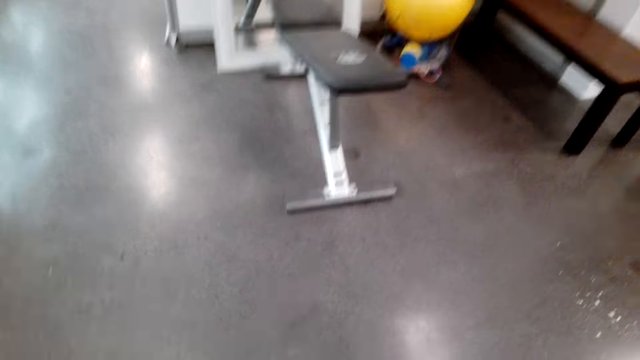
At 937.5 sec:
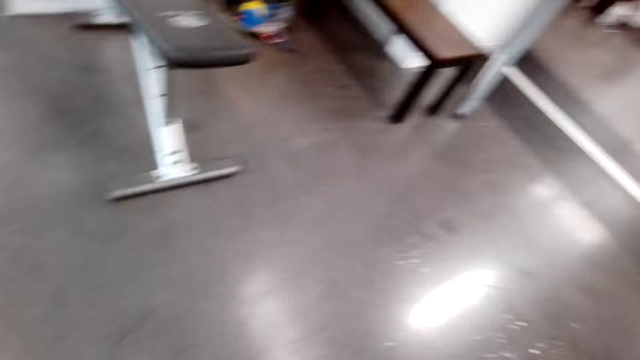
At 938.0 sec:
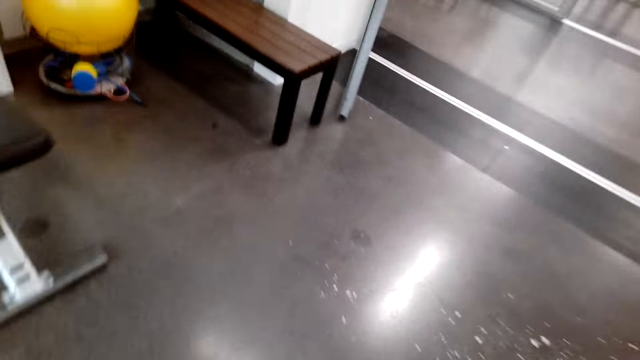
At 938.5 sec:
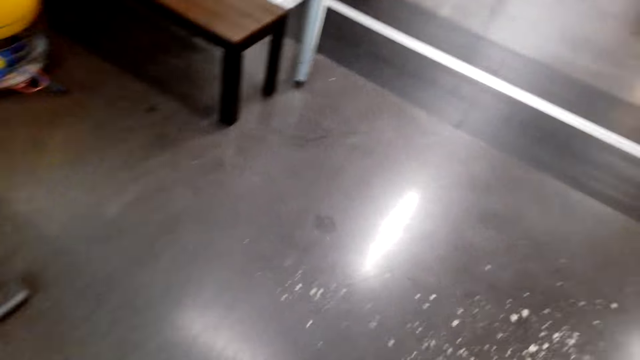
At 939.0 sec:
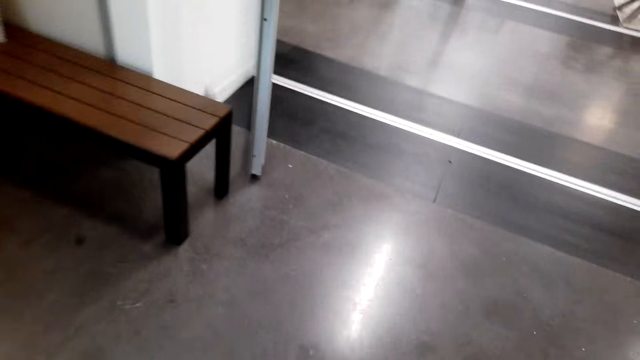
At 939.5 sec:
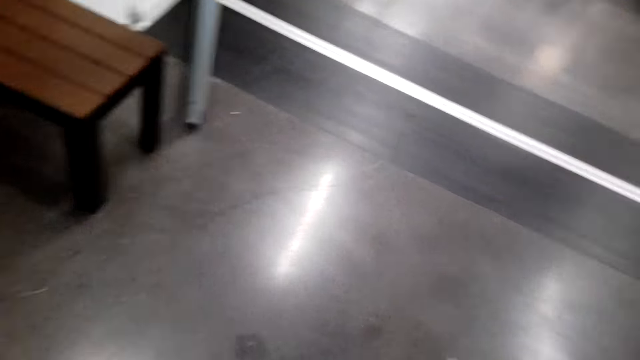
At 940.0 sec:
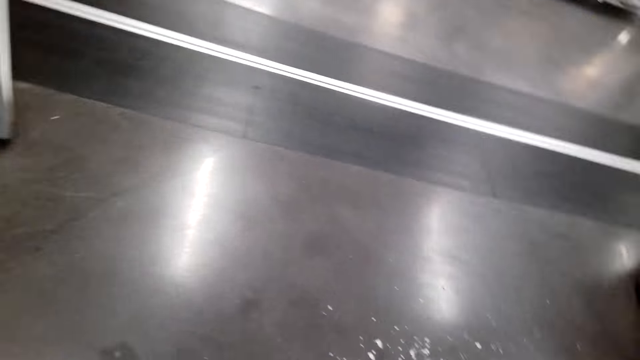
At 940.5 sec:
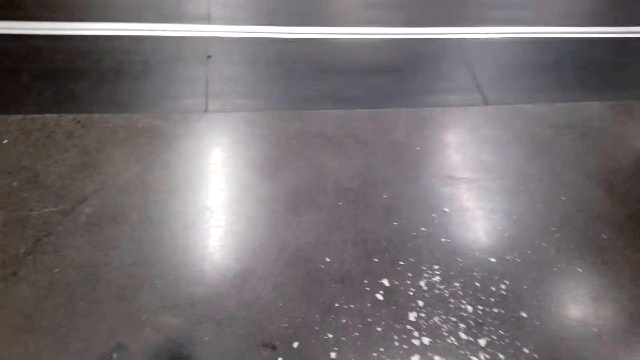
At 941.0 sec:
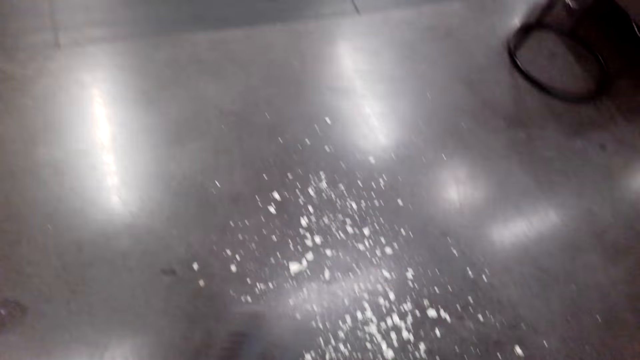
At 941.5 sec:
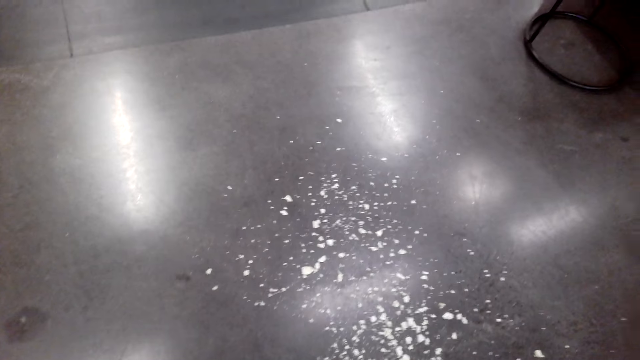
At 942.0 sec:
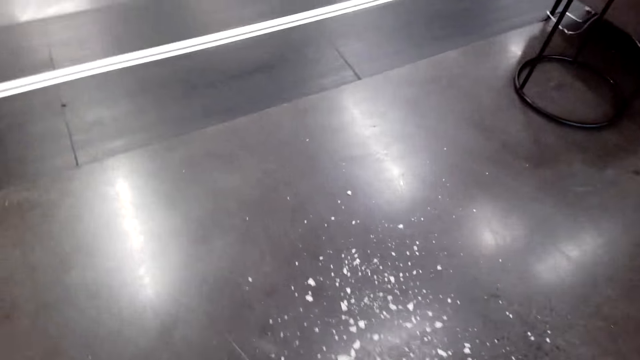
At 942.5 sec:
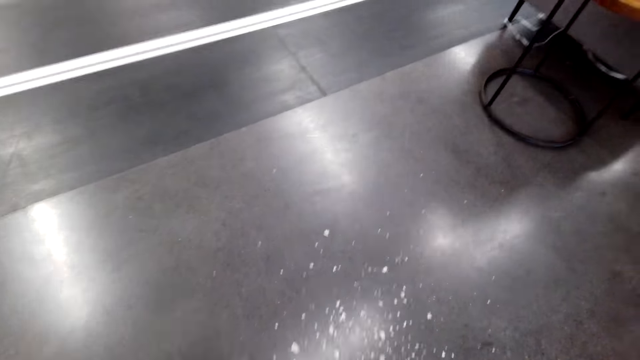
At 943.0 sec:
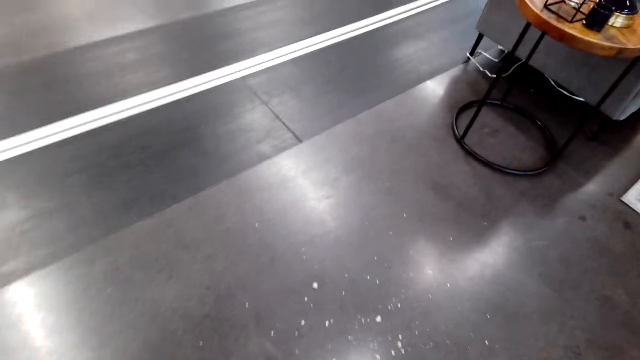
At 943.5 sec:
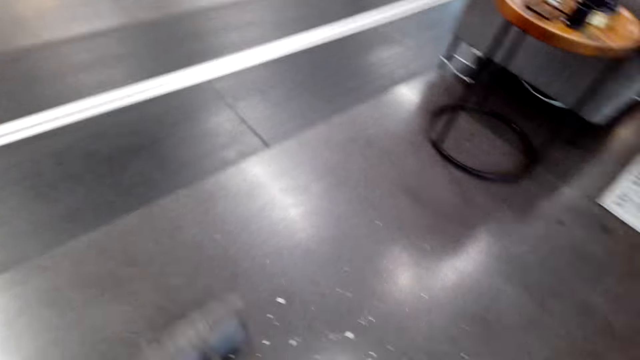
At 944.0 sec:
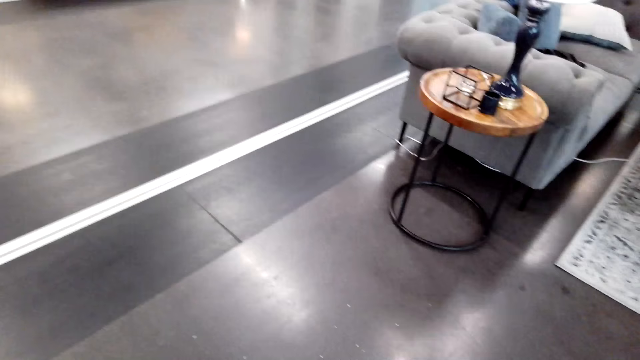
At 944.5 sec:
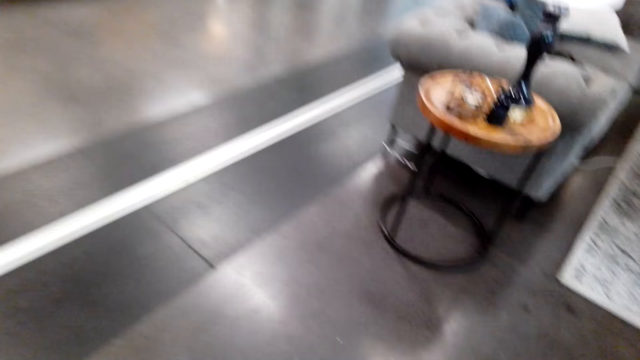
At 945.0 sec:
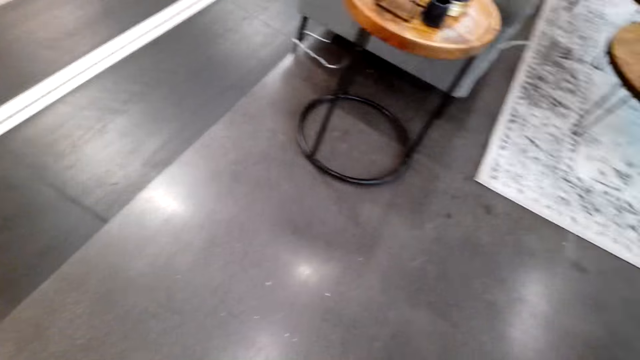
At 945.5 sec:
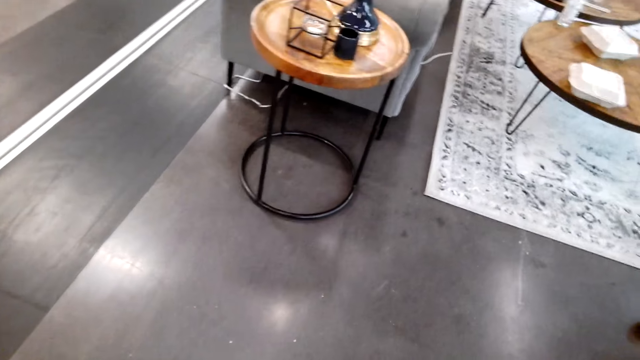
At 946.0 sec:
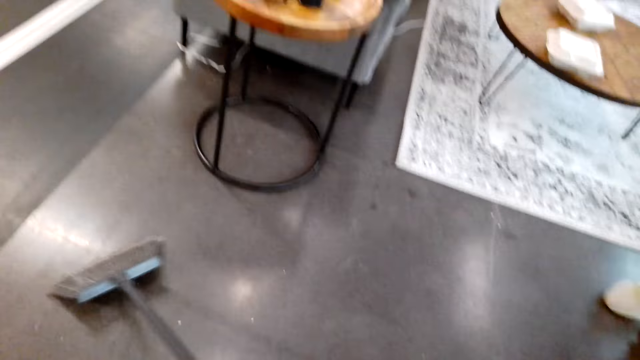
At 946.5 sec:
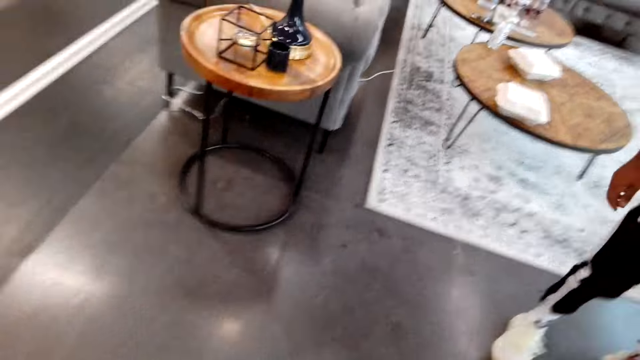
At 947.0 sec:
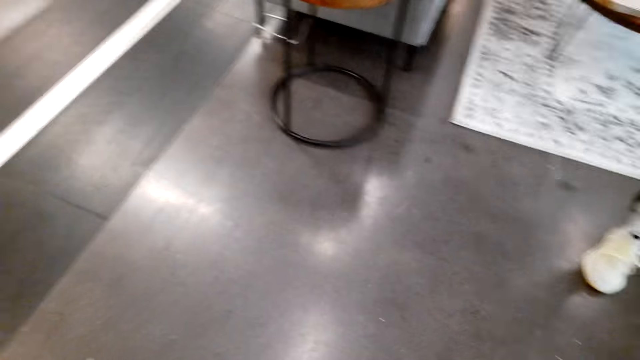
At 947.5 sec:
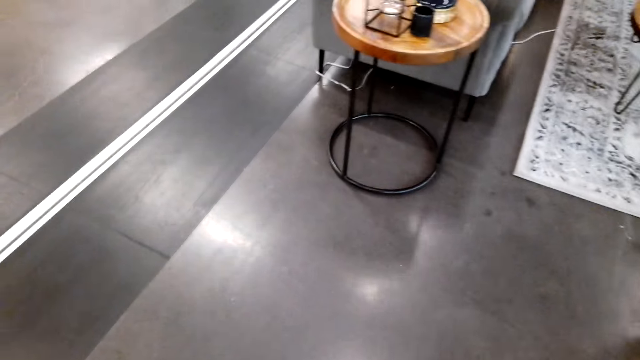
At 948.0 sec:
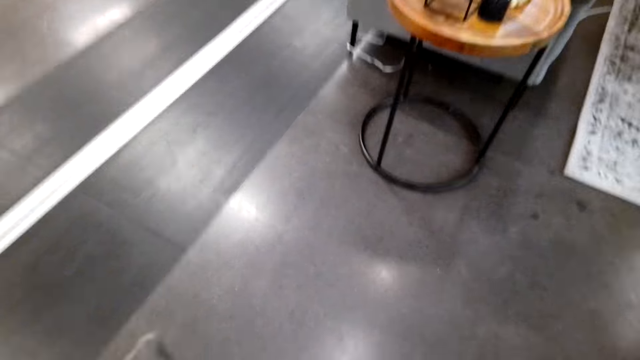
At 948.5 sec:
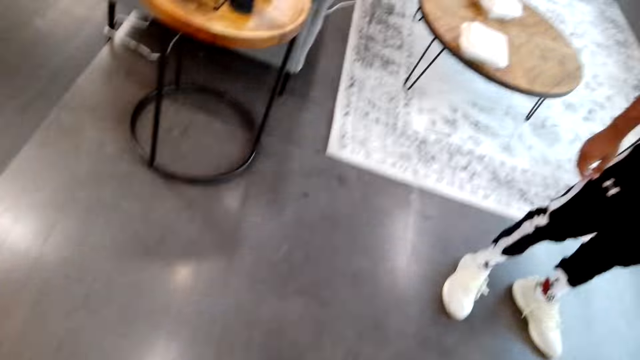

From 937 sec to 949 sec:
The camera wearer sweeps the floor.

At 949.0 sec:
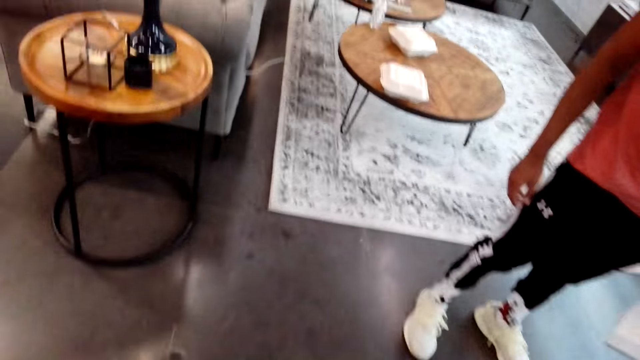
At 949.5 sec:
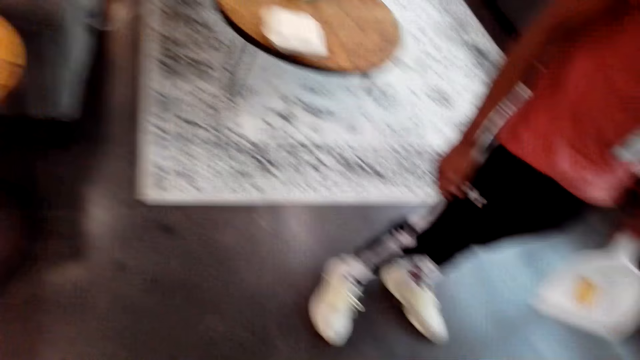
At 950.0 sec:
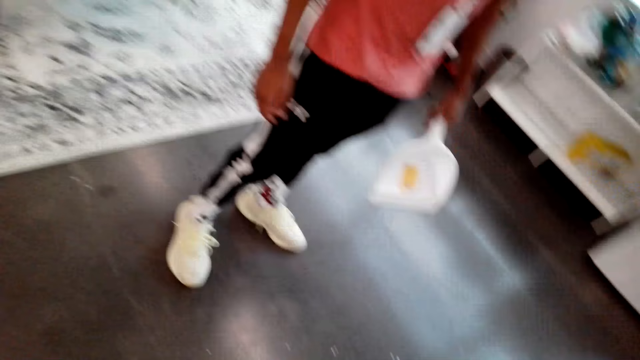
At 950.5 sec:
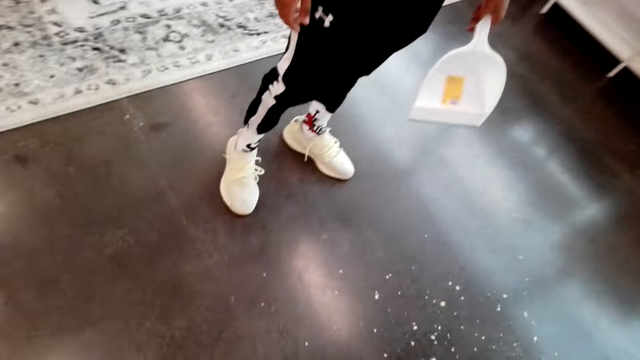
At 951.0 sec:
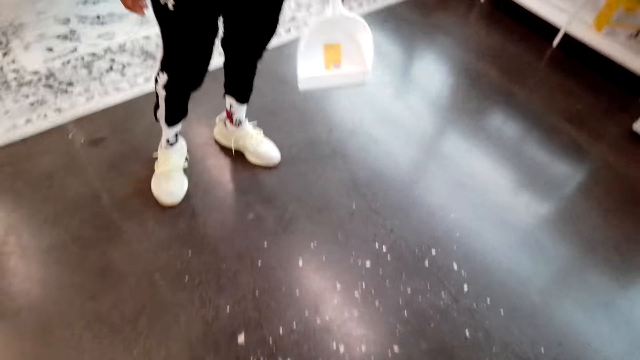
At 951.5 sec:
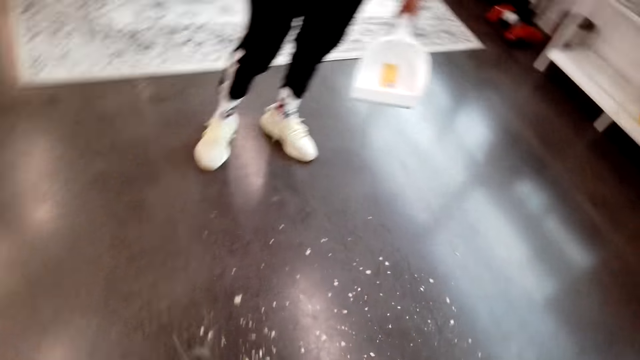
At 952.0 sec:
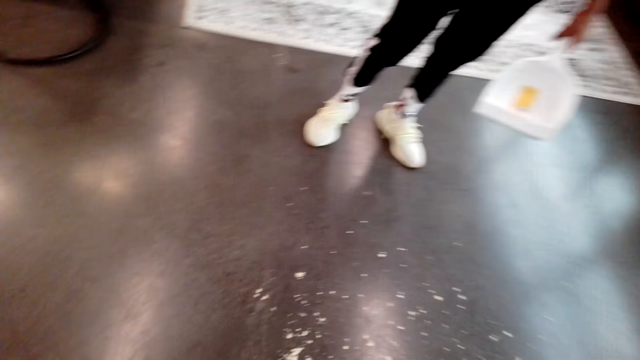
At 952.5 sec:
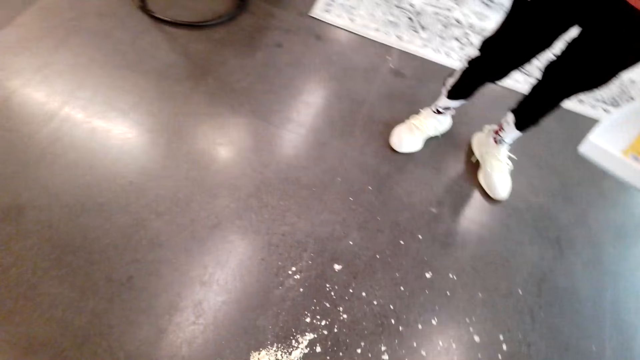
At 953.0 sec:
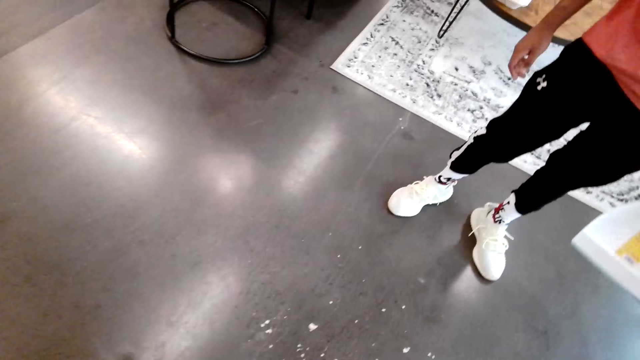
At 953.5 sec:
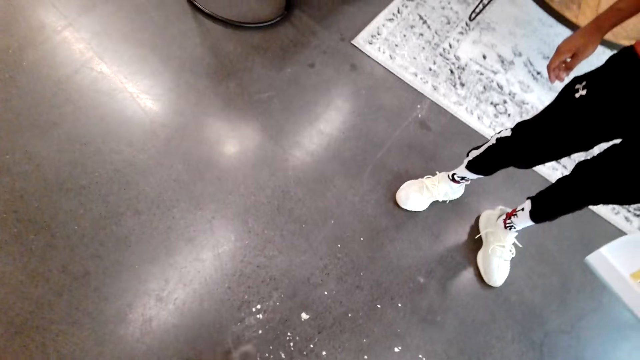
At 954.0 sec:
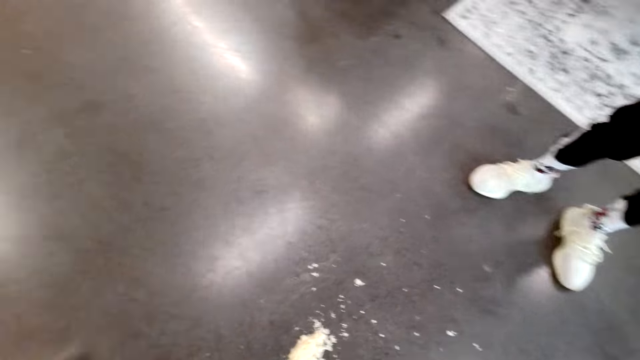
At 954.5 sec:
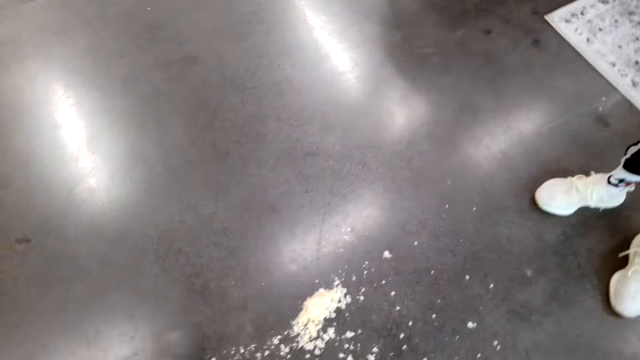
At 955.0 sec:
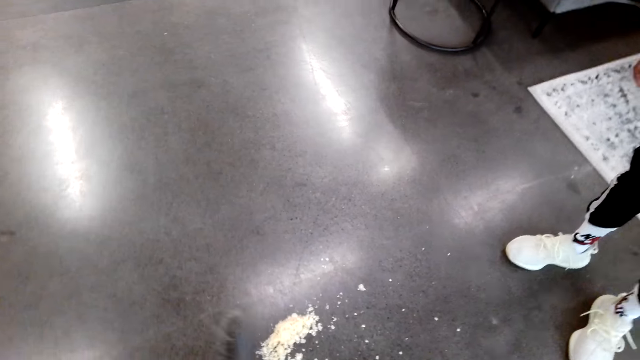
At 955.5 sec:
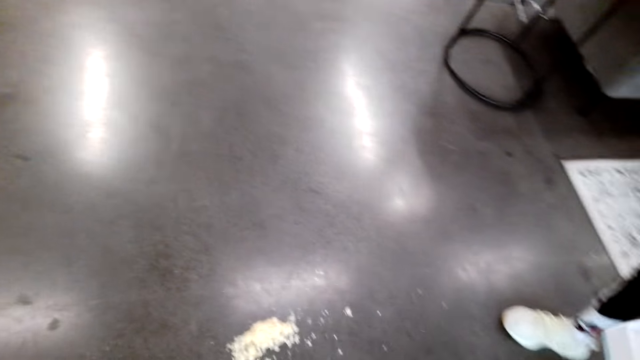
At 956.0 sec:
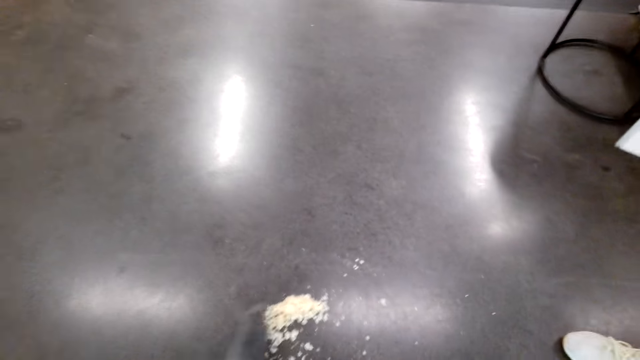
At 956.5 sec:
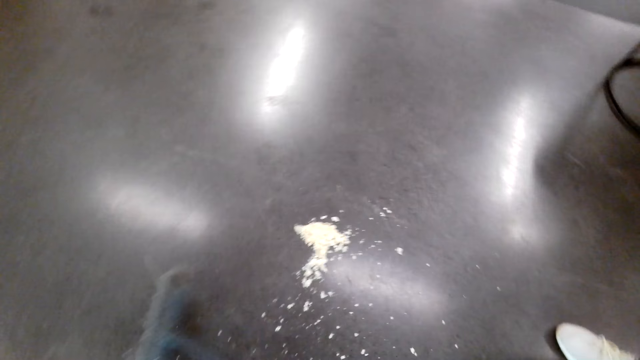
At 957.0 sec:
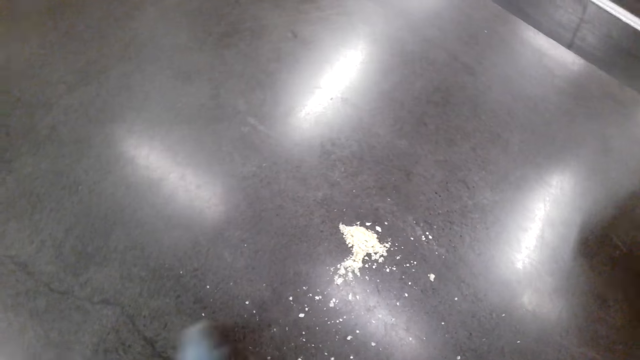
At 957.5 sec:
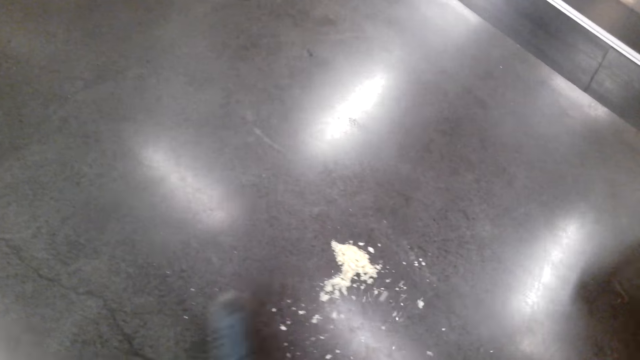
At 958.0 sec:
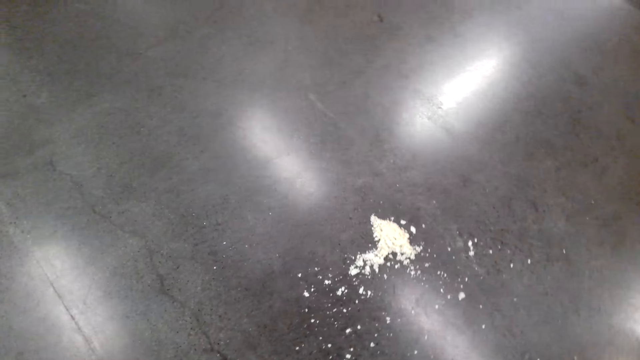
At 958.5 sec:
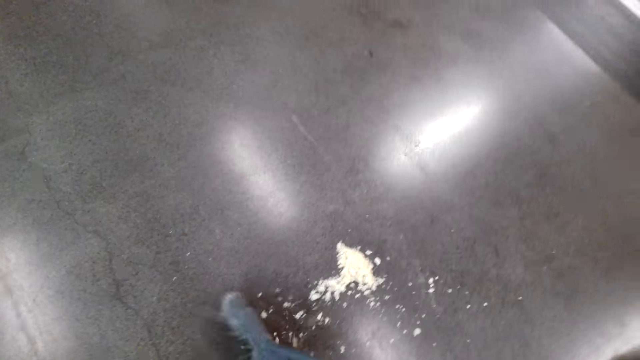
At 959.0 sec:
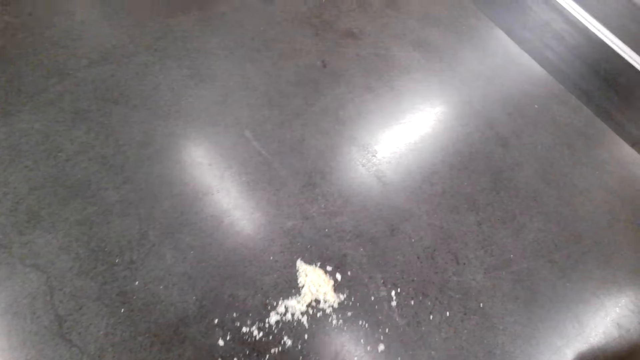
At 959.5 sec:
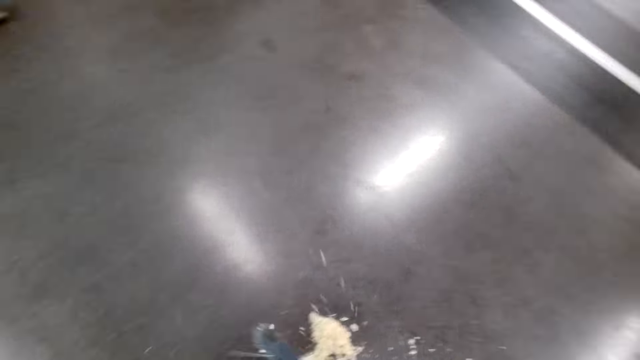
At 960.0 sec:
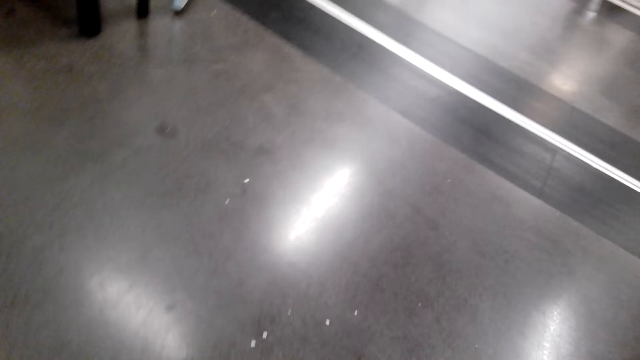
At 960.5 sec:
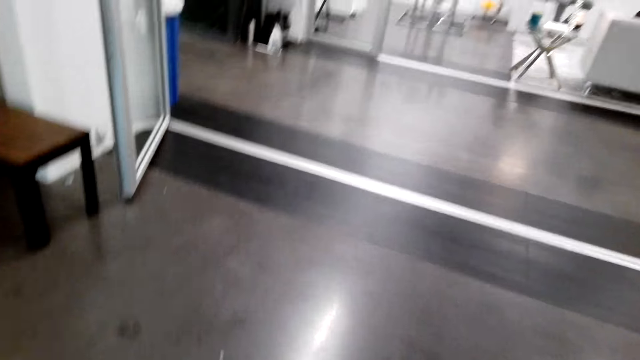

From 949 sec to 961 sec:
A man holds the dust pan. The camera wearer sweeps the floor.
